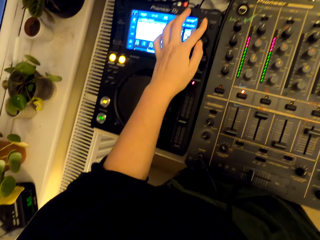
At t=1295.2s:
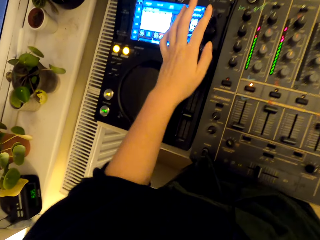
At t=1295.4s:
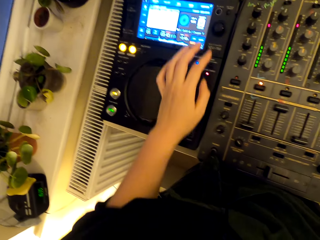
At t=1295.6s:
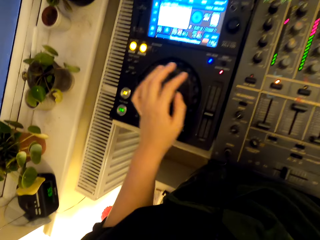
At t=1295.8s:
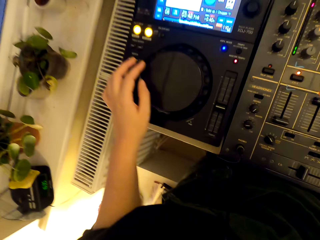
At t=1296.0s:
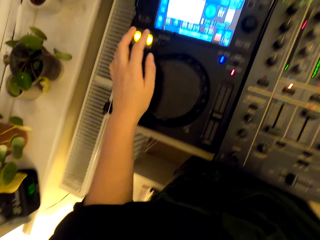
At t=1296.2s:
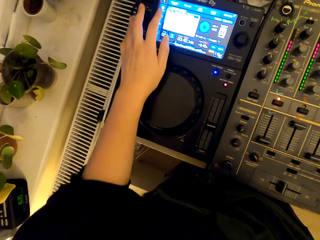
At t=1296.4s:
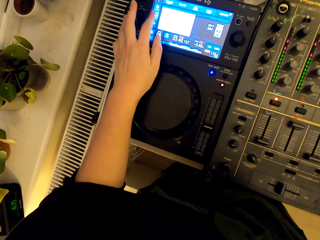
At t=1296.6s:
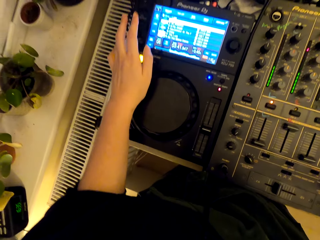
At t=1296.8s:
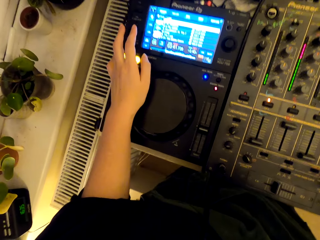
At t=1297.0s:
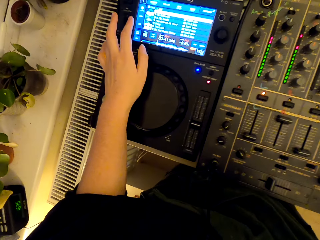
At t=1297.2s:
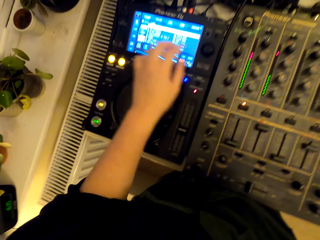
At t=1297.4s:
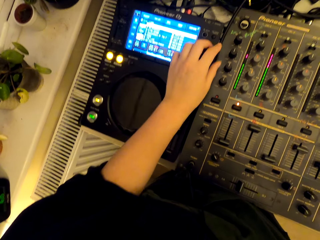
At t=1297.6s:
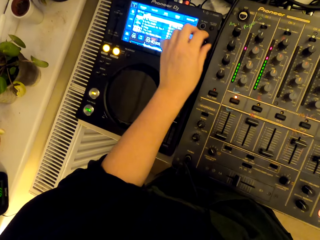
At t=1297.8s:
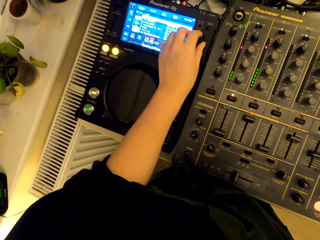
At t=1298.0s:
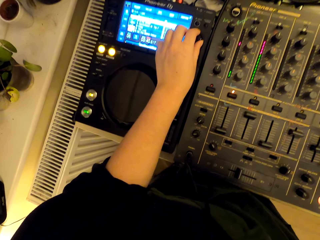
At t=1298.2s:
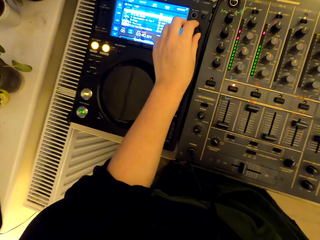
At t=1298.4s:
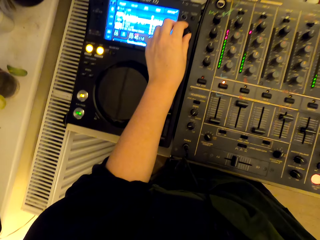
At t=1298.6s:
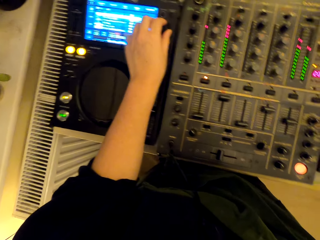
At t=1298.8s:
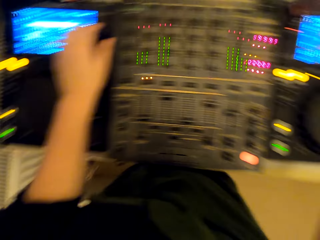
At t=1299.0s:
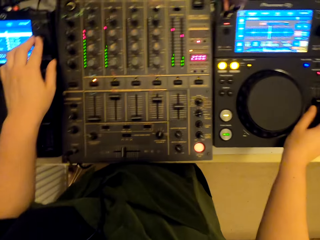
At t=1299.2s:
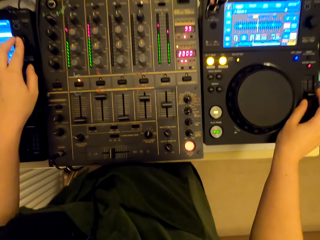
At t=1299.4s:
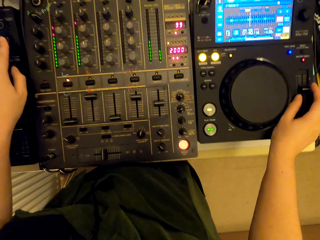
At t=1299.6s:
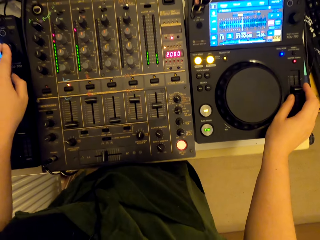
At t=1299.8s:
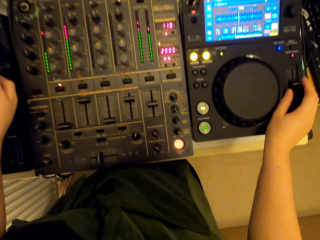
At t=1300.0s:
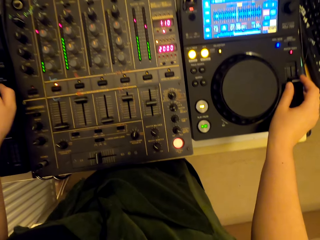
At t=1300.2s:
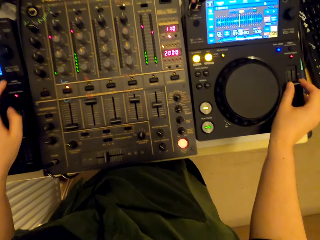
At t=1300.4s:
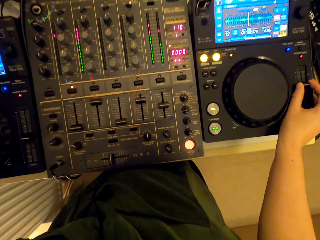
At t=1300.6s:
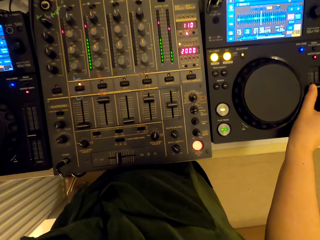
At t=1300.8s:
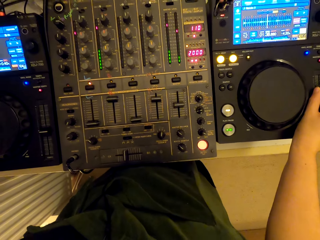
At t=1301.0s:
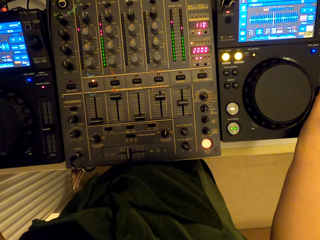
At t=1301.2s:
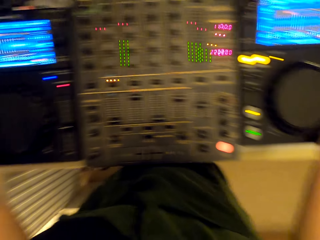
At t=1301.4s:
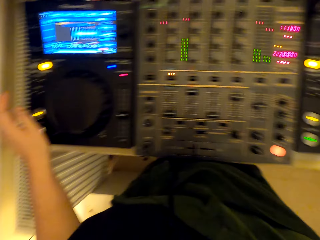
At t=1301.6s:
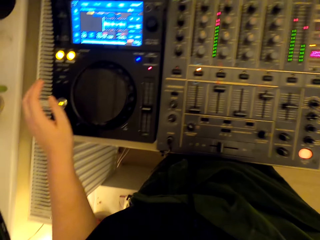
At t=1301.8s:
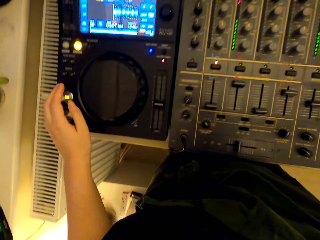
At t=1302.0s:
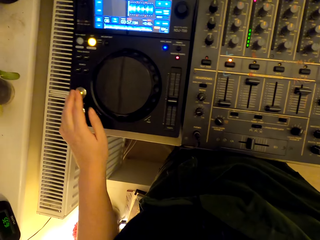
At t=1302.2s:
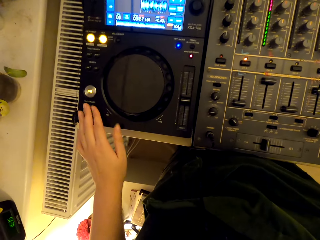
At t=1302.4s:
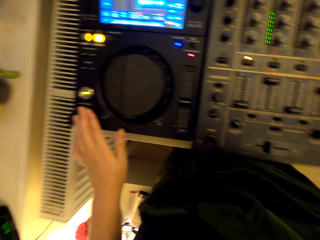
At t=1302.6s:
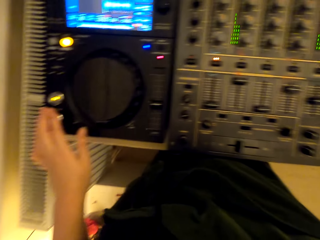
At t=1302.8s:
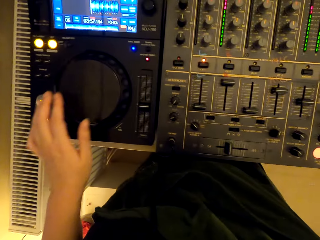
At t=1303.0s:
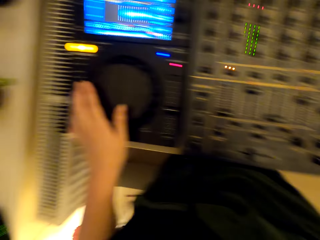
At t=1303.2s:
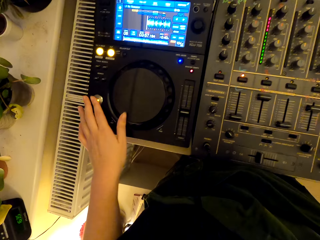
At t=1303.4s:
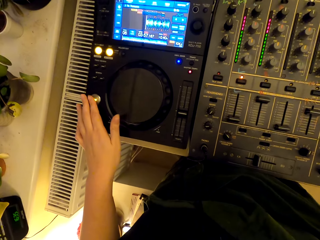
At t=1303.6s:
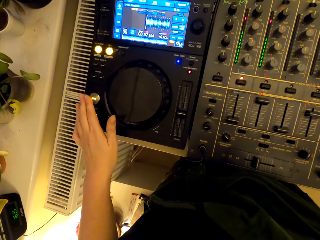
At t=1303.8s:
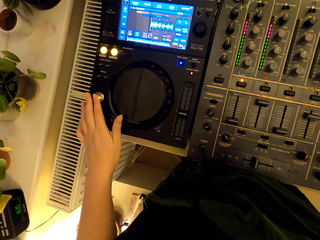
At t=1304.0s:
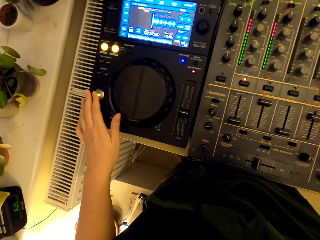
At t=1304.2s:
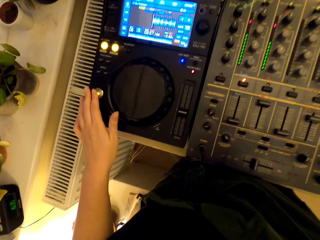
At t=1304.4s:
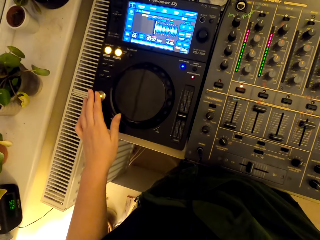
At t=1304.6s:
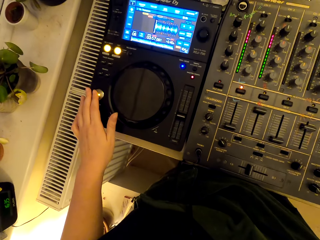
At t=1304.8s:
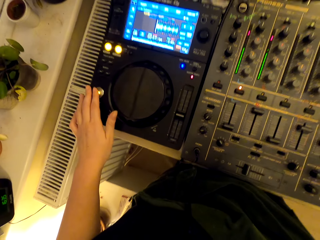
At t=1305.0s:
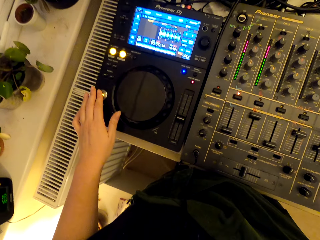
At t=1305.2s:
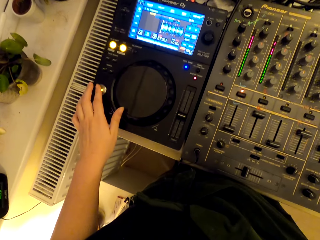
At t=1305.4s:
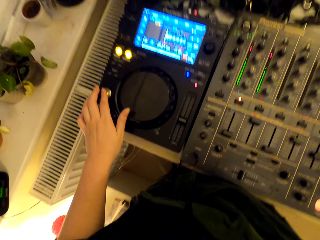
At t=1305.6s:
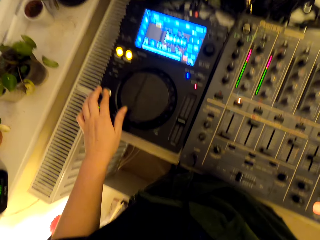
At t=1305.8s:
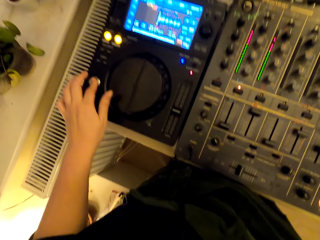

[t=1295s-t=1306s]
The camera wearer presses the button. They touch the screen. They turn the knob. They press the button. They adjust the pitch slider. They press the button.

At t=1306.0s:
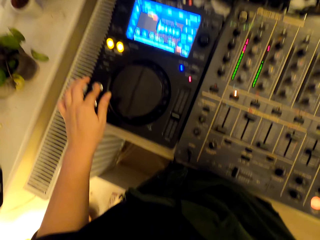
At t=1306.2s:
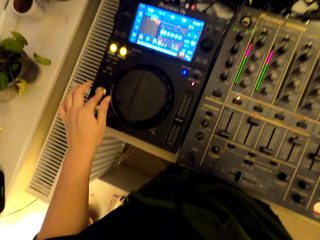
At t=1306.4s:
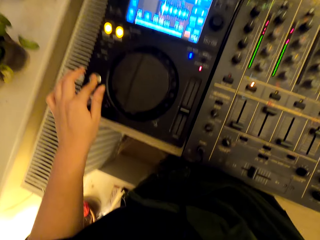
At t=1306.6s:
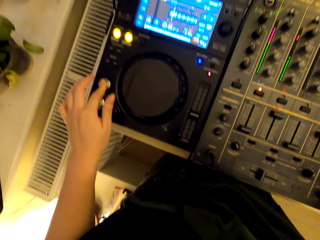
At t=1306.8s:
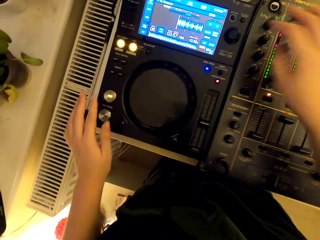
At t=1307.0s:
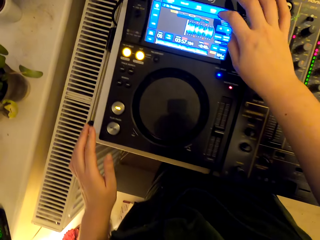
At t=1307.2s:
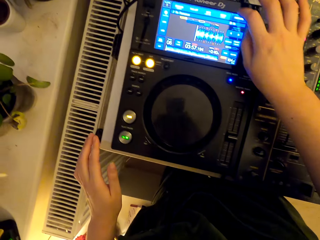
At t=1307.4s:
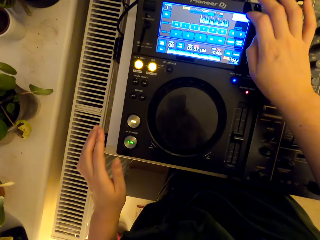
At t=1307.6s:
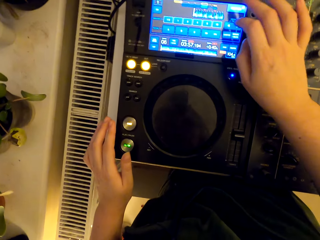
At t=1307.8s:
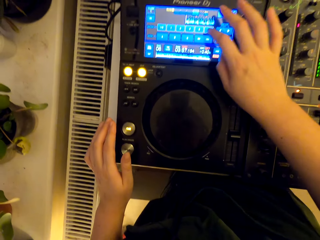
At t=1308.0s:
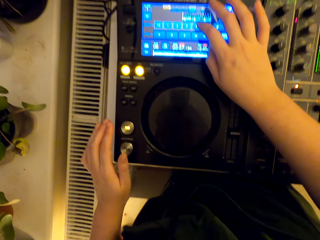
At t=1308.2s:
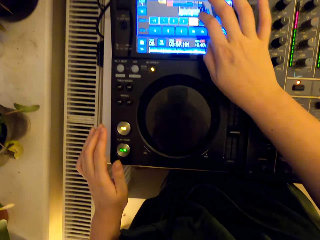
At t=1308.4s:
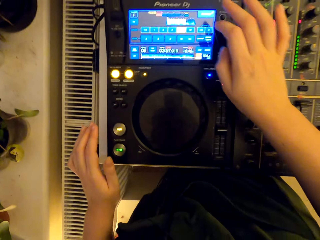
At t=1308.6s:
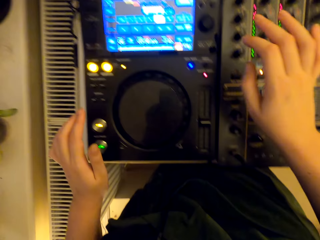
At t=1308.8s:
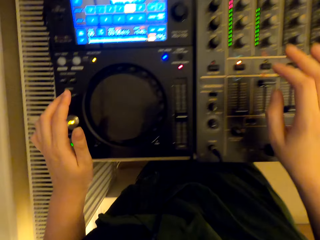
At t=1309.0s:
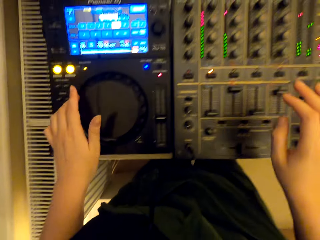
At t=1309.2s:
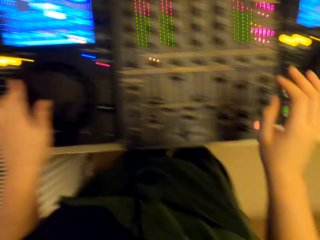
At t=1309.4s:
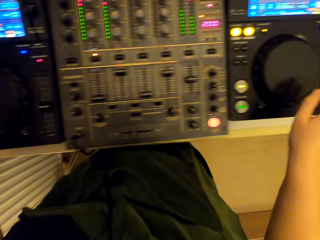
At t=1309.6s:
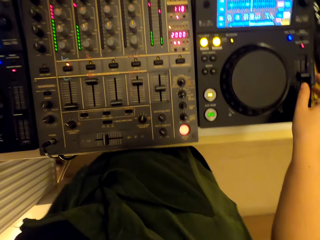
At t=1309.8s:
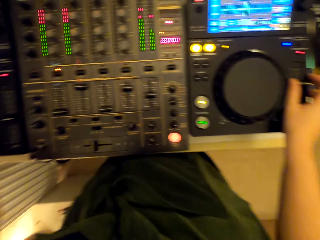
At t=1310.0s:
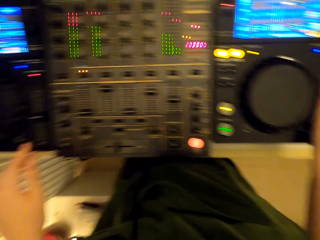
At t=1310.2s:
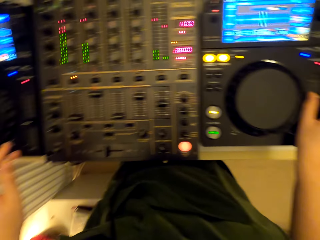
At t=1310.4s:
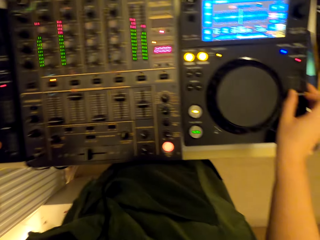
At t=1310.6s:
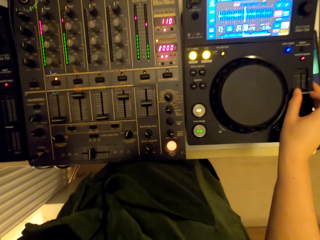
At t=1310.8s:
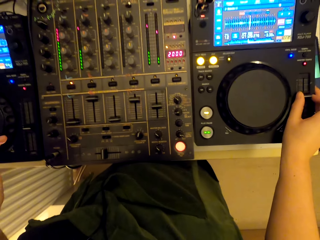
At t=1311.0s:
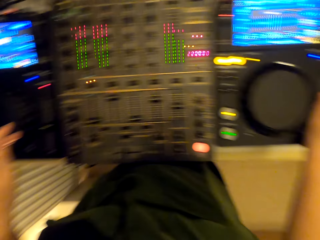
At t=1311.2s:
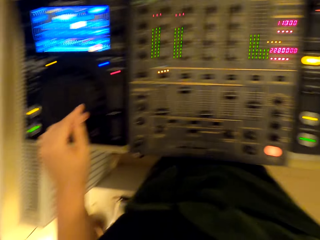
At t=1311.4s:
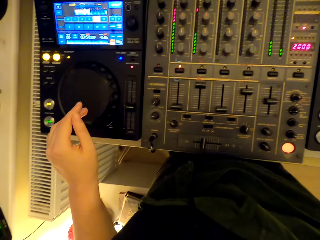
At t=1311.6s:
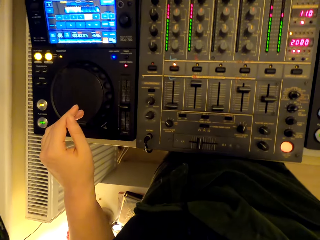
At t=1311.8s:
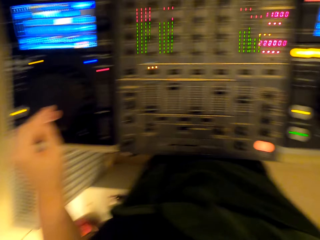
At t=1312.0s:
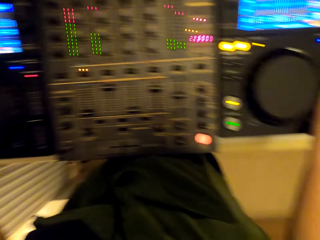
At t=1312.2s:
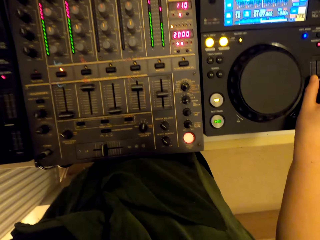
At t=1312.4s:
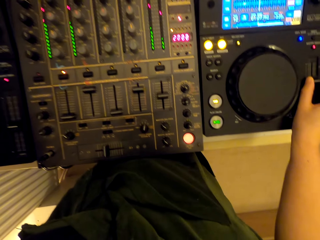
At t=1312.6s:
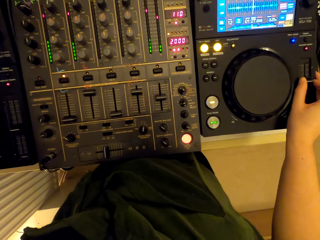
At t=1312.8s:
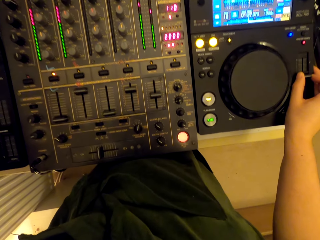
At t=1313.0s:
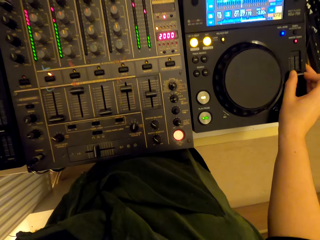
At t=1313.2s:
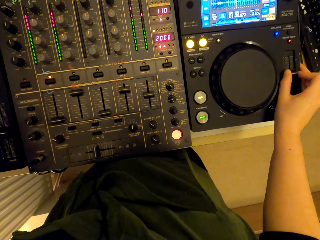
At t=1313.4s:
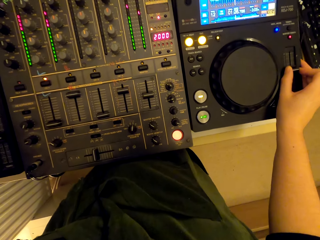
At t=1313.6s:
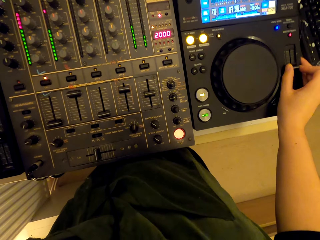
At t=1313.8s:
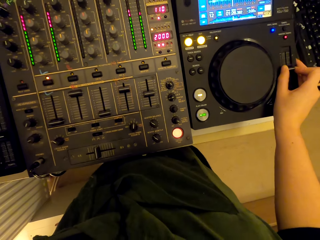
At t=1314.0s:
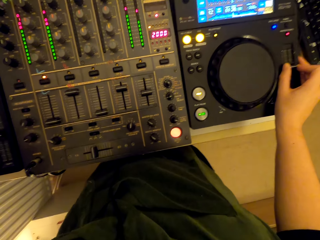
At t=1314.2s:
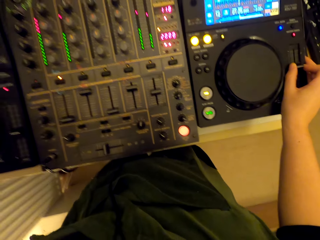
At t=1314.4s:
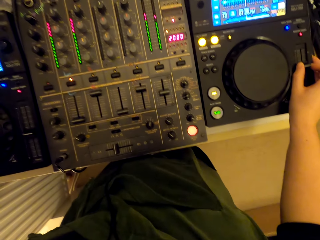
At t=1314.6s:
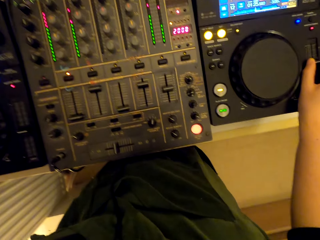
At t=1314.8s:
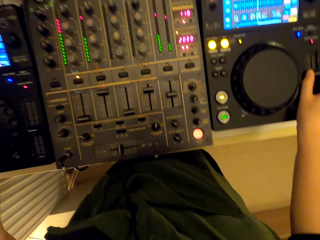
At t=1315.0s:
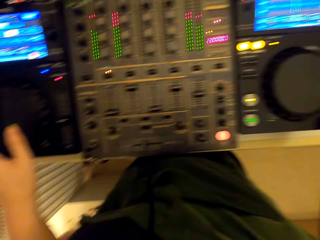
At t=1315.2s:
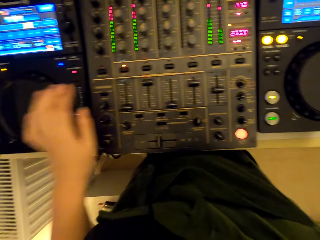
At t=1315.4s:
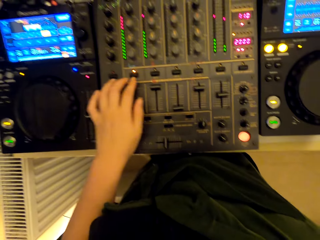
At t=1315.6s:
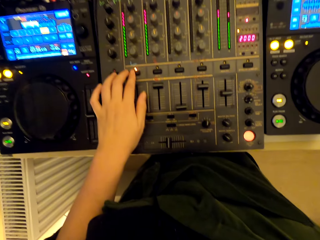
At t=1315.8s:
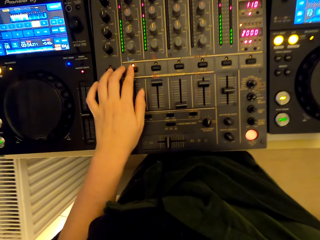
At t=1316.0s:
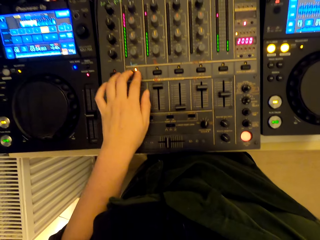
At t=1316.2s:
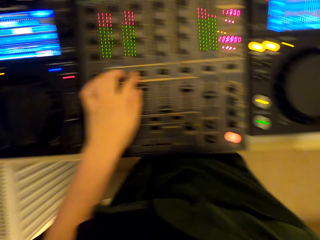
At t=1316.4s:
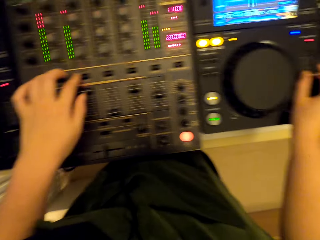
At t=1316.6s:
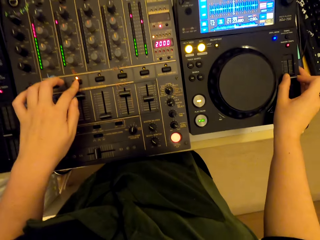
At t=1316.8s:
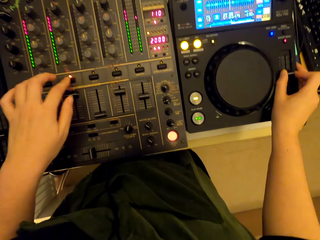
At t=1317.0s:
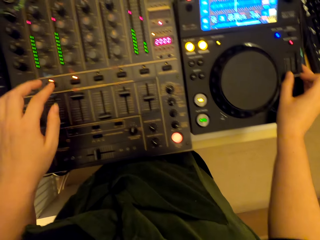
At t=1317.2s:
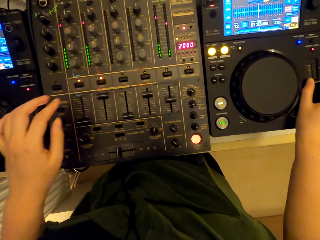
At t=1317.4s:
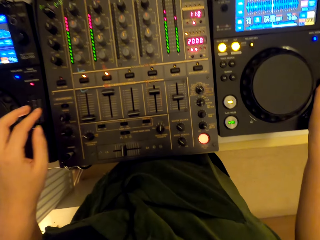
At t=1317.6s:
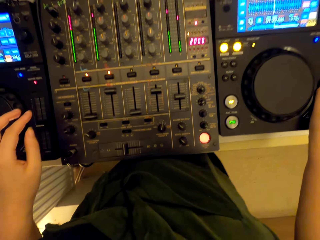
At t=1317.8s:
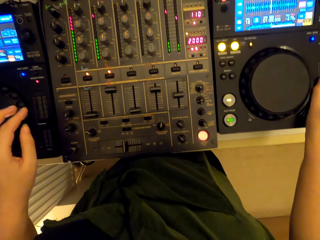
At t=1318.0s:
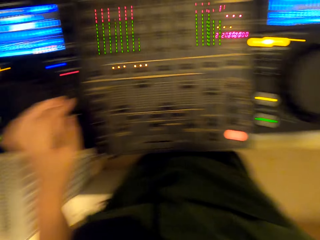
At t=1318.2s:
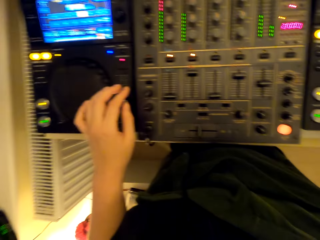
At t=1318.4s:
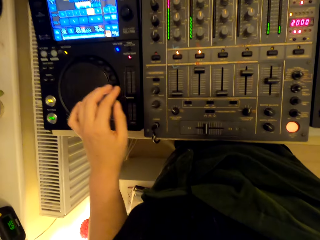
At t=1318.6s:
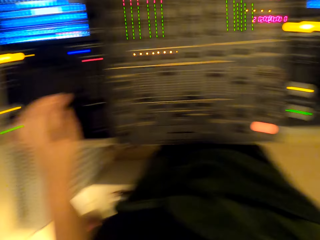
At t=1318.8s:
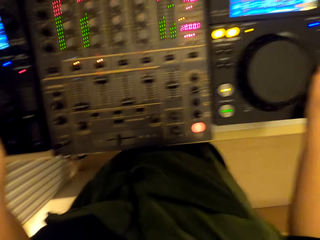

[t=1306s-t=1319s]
The camera wearer touches the screen. They adjust the pitch slider. They press the button.
